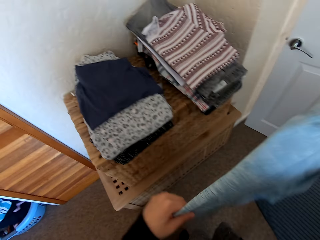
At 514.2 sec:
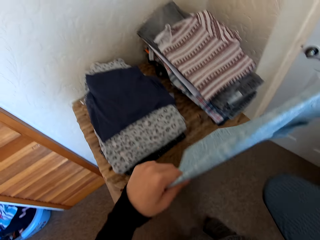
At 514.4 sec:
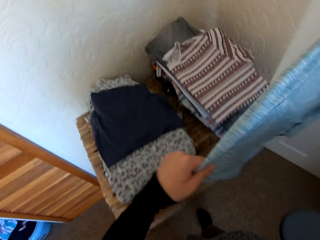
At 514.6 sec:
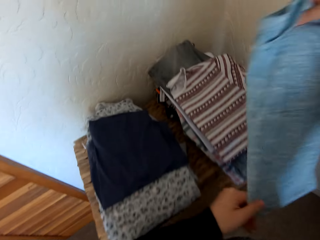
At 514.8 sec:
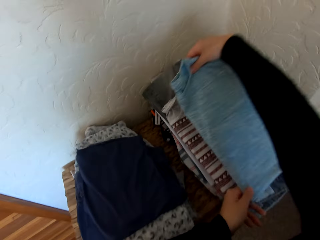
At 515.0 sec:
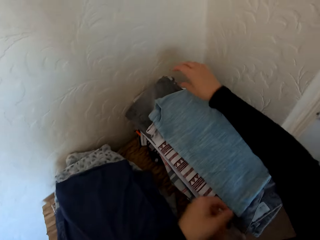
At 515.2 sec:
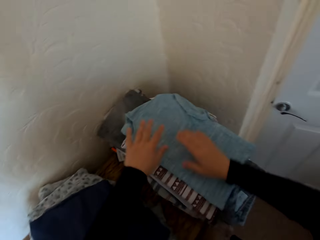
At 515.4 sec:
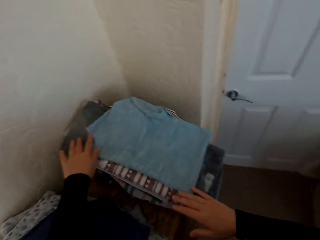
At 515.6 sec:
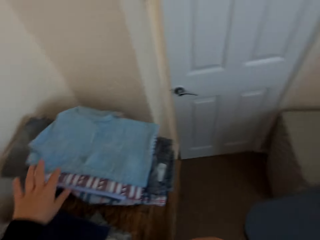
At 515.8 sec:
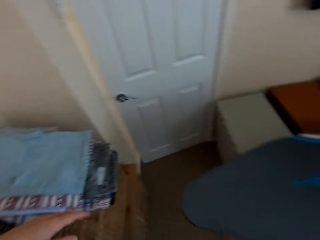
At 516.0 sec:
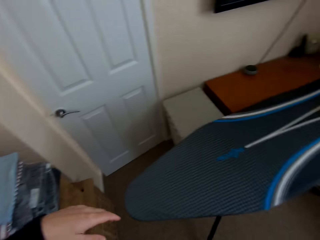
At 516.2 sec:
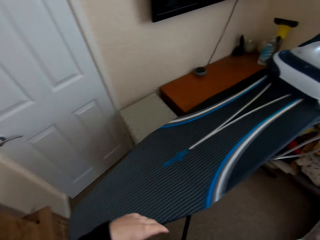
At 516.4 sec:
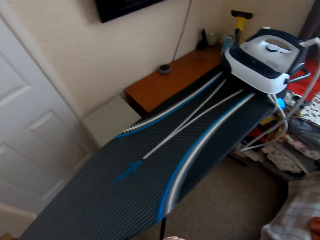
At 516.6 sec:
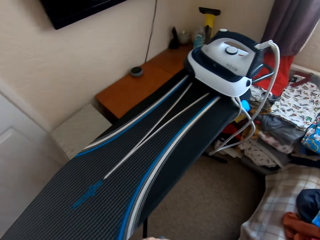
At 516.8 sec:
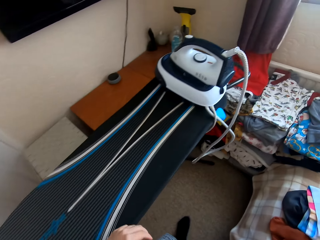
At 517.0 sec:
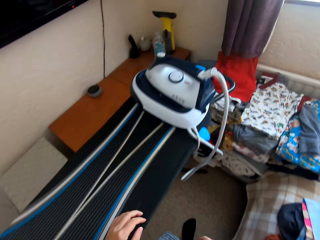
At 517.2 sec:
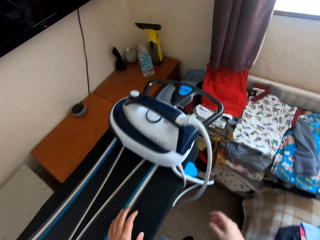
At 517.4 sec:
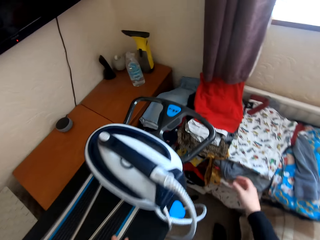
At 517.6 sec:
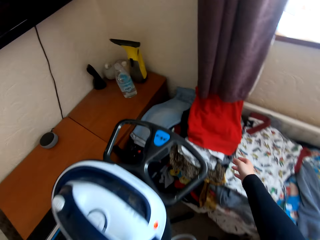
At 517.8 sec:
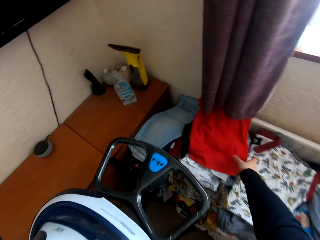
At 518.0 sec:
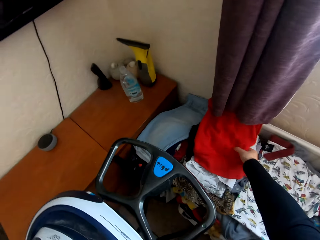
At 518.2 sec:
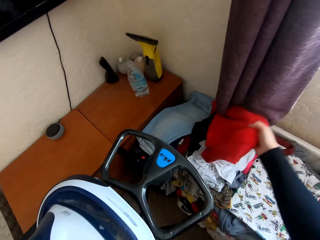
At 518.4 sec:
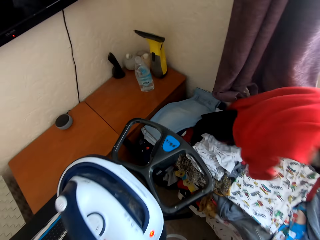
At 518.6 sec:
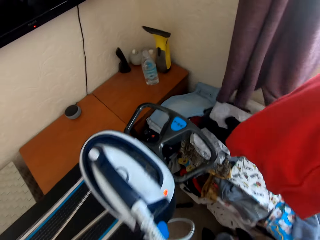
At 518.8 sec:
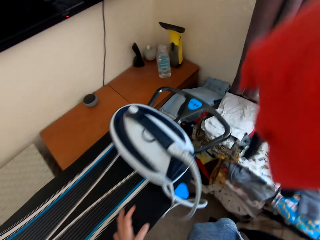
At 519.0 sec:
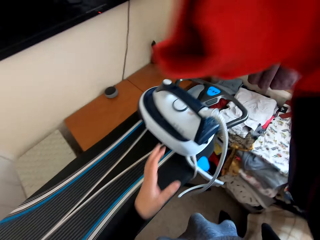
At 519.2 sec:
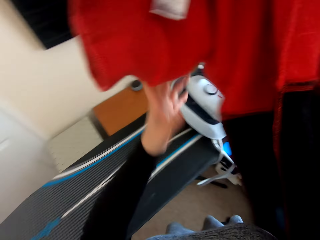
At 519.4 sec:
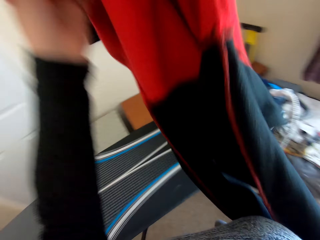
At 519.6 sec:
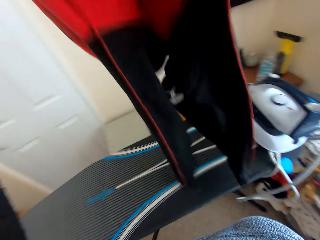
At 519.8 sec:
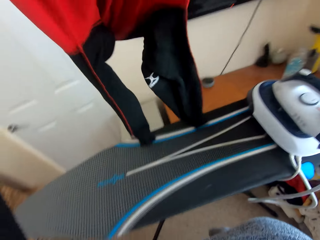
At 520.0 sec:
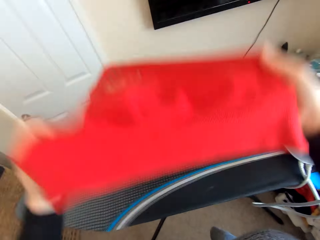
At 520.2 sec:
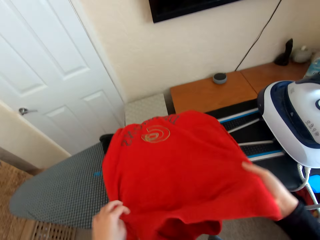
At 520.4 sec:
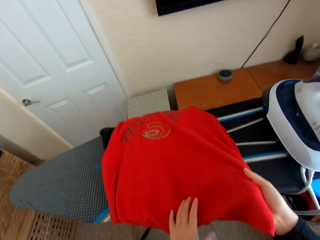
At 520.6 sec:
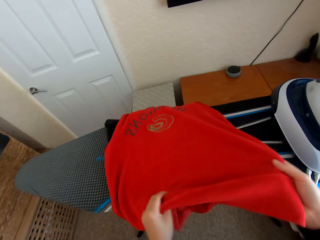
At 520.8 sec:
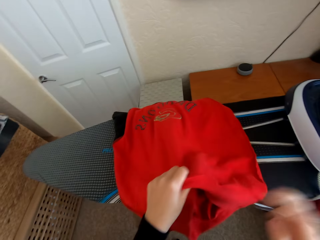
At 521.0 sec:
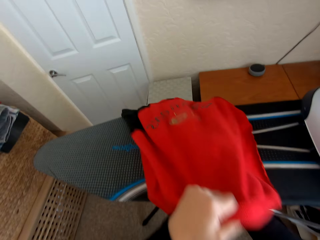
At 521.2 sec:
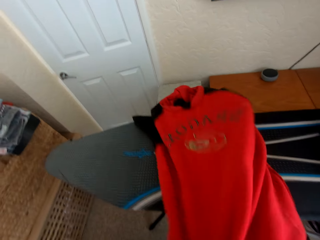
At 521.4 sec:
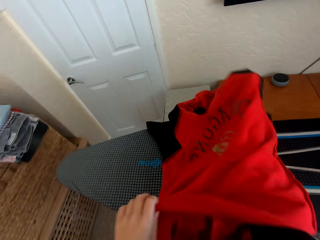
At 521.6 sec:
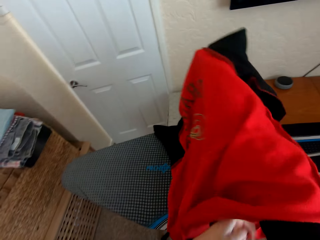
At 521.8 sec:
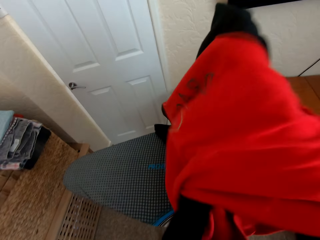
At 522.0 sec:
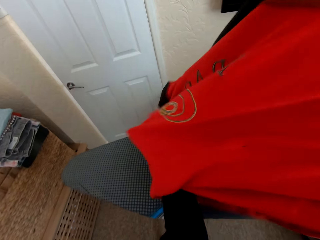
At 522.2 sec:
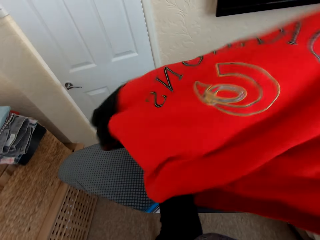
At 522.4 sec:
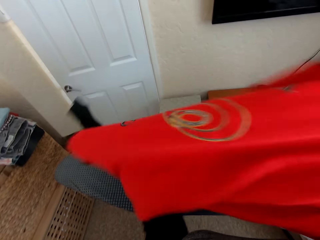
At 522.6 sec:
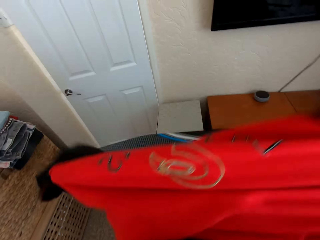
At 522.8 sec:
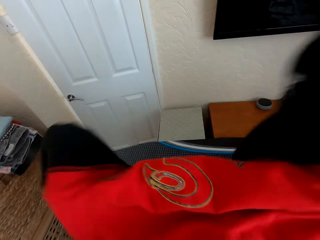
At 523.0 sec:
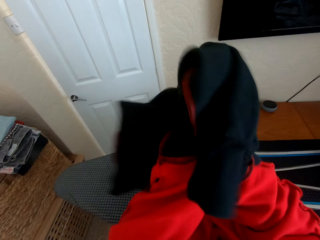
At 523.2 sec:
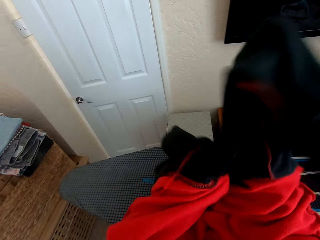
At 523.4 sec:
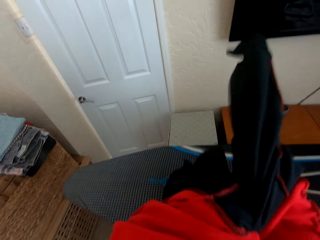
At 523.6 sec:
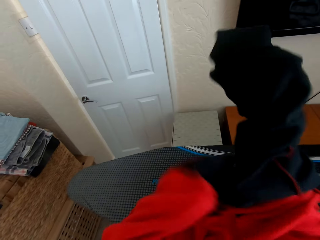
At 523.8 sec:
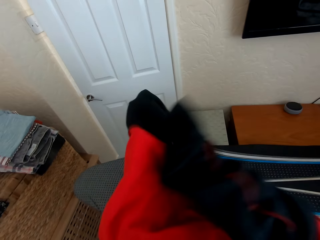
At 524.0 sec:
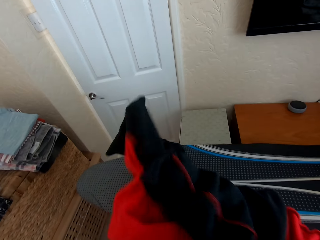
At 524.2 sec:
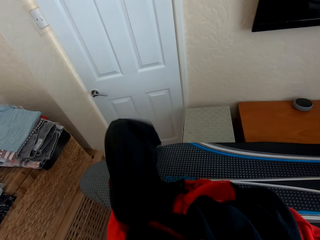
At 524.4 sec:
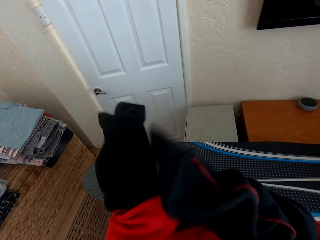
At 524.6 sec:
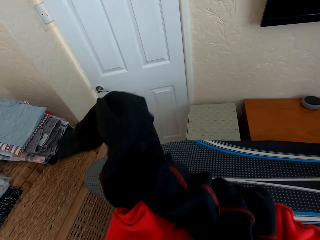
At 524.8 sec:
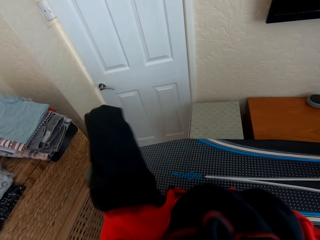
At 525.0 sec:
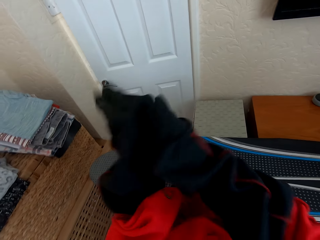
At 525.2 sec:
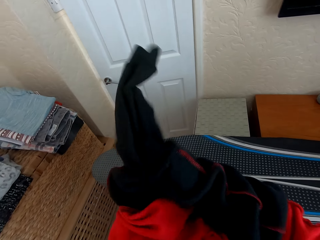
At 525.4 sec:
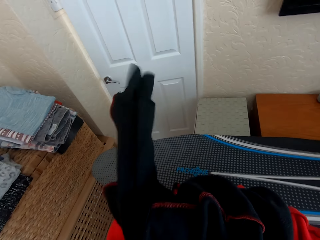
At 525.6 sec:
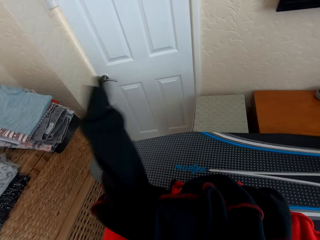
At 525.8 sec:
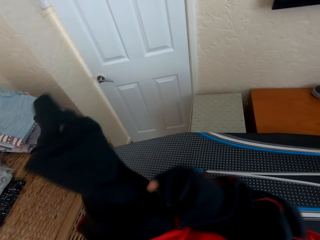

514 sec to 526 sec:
The camera wearer places the t-shirt on the table. They walk in the house. They pick up a folded hoodie from the table. They adjust the cloth on the iron board. They turn the hoodie inside out.

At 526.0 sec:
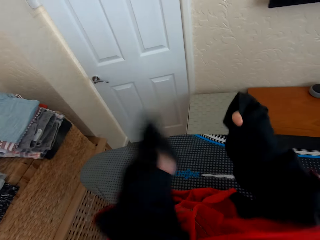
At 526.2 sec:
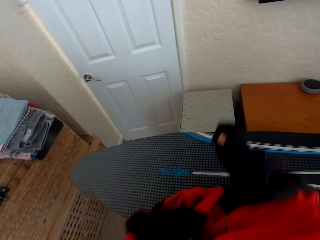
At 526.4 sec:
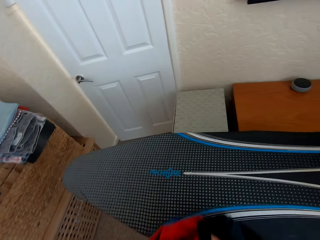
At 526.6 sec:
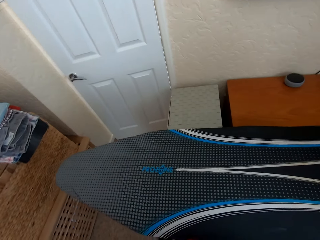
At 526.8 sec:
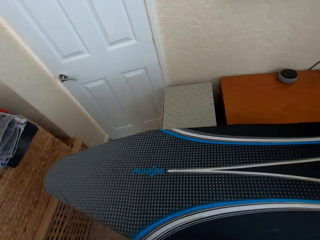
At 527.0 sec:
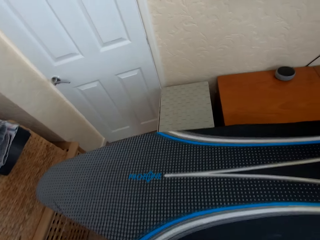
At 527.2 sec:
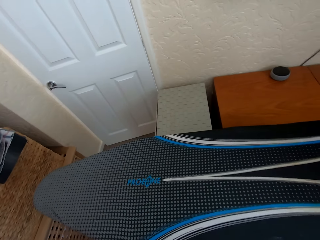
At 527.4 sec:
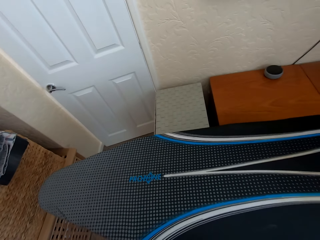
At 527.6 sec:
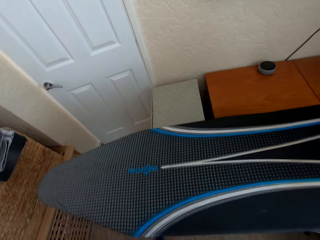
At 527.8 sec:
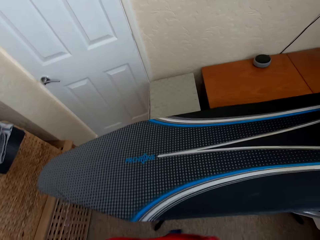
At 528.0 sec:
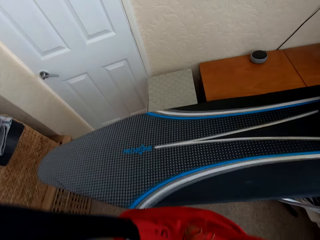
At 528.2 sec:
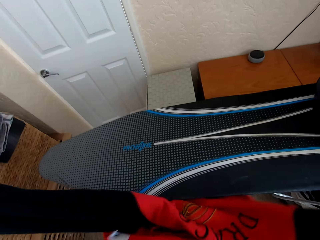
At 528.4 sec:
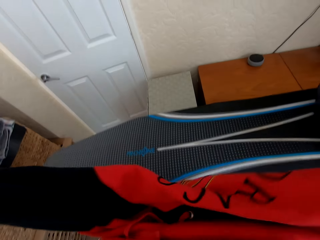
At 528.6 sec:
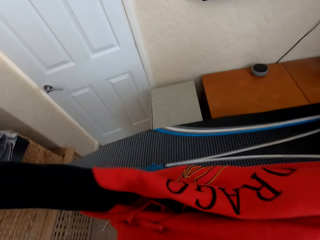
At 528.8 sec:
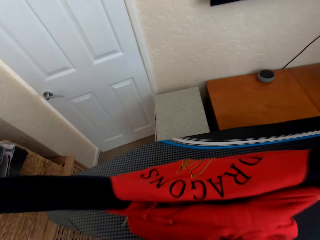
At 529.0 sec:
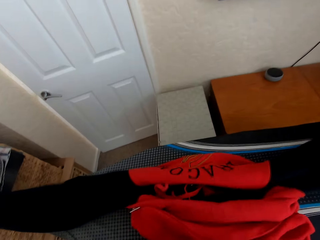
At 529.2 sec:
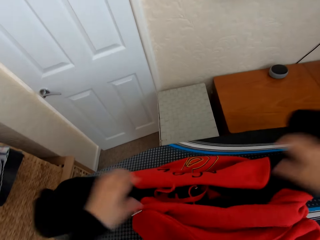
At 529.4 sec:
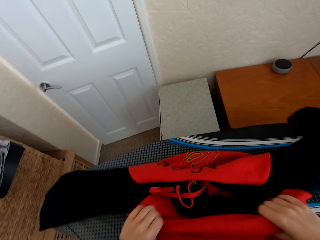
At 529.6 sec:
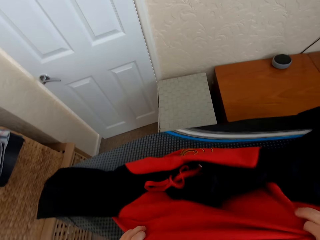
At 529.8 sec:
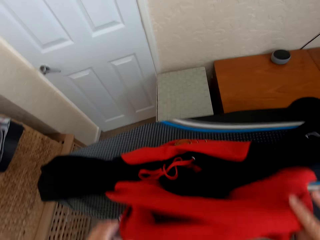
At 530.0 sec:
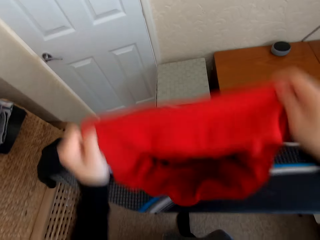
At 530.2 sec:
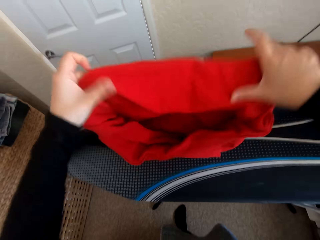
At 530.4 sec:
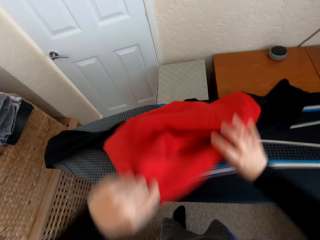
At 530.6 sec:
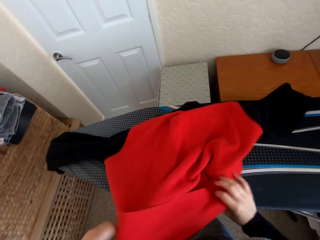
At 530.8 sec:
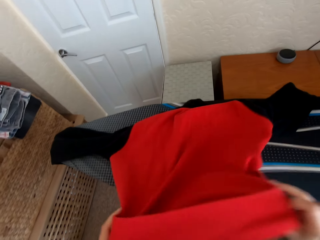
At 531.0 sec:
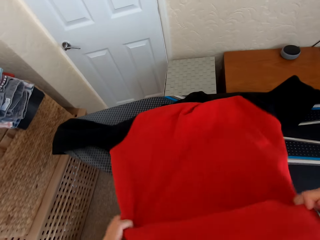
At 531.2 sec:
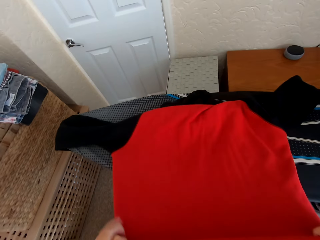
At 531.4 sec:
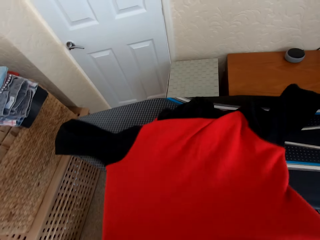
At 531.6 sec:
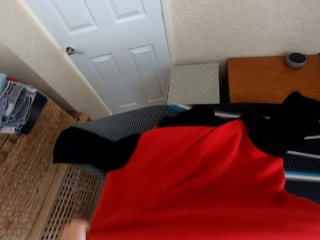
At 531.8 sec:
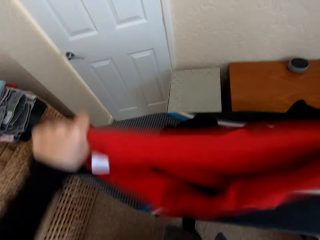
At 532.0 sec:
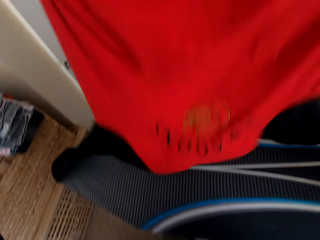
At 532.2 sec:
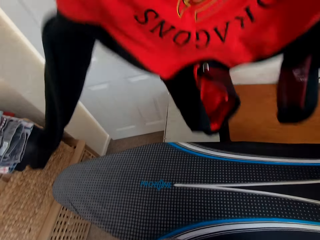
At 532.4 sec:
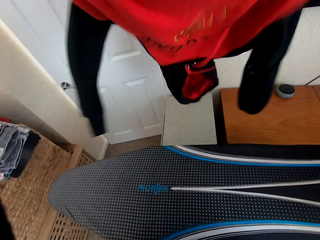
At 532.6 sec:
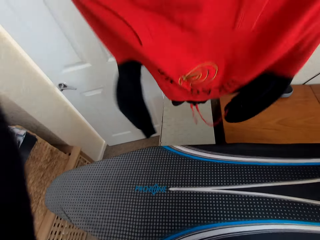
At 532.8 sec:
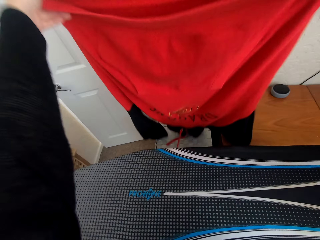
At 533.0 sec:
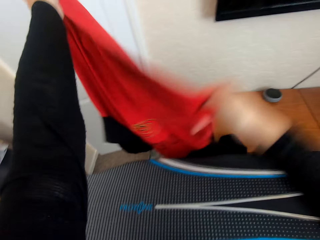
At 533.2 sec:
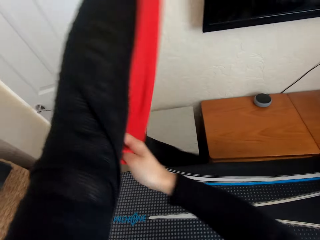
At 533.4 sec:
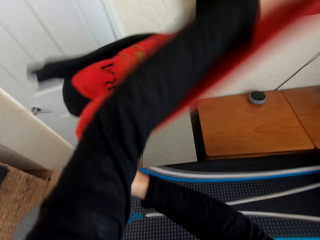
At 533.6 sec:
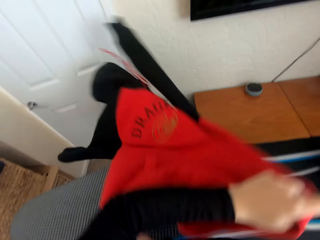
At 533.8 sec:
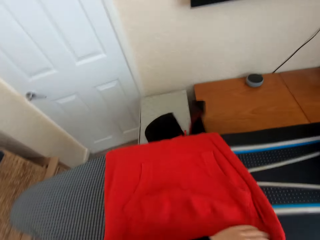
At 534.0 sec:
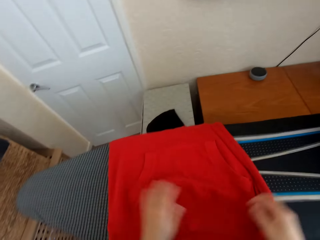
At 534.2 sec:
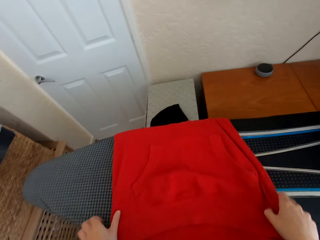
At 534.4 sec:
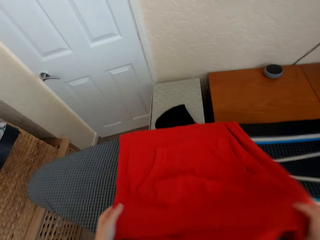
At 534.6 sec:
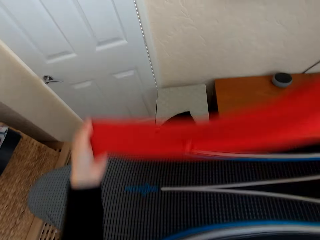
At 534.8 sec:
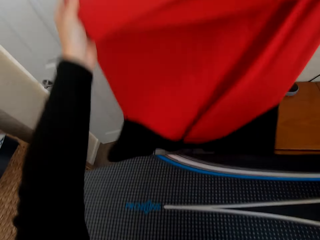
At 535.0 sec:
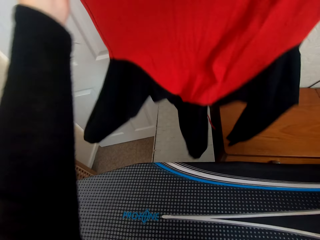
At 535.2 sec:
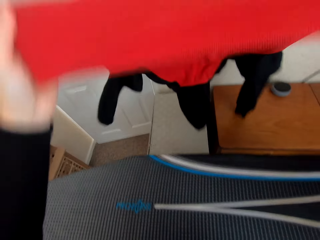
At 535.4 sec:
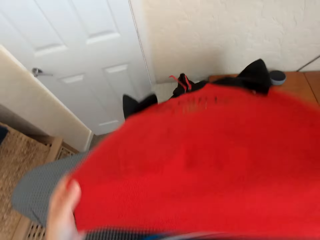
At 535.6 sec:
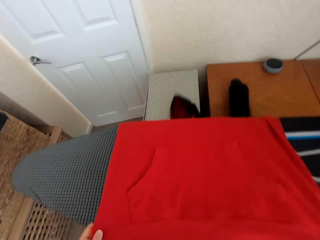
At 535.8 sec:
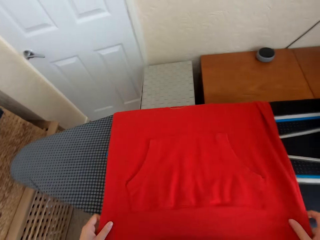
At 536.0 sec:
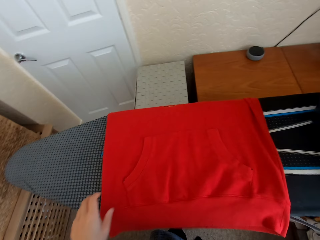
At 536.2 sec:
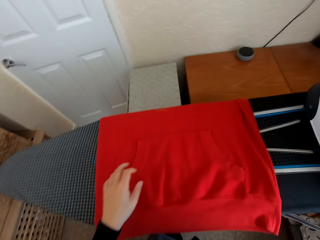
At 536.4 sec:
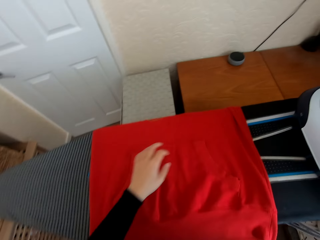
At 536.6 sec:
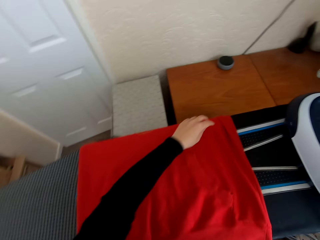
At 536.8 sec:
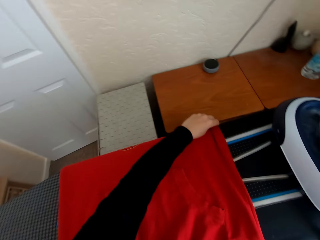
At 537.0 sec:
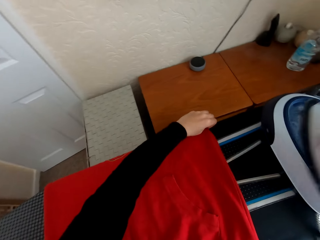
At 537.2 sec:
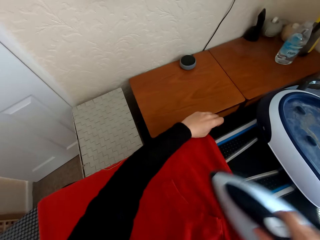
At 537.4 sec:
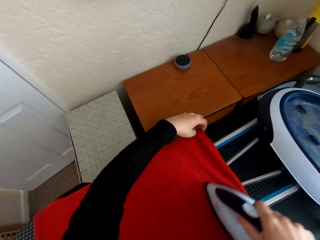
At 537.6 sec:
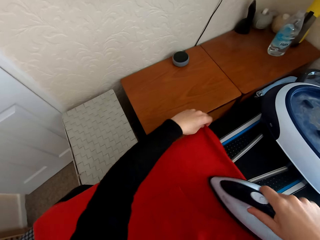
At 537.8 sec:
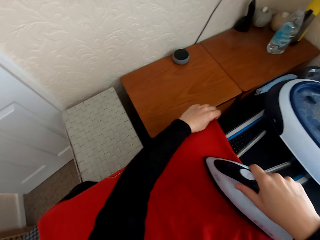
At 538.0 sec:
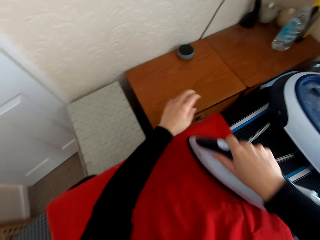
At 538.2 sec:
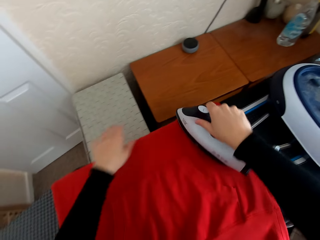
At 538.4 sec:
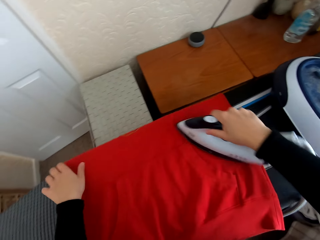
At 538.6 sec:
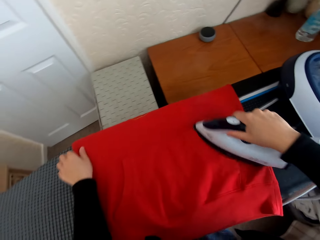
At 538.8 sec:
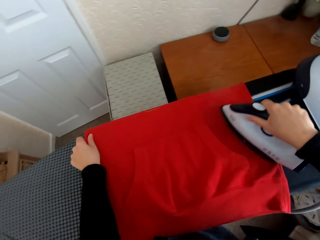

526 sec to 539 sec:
The camera wearer picks up the iron box from the Brabantia iron board. They iron the hoodie on the Brabantia iron board with the iron box.
